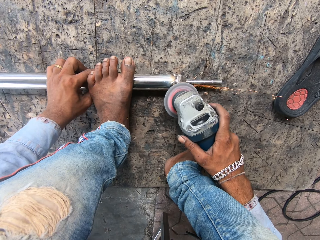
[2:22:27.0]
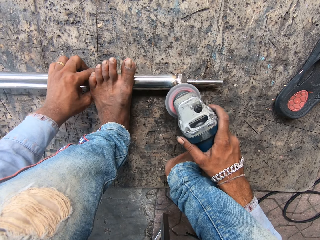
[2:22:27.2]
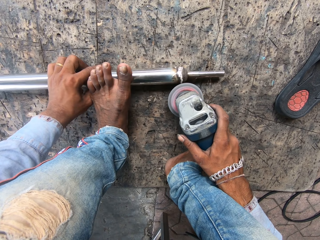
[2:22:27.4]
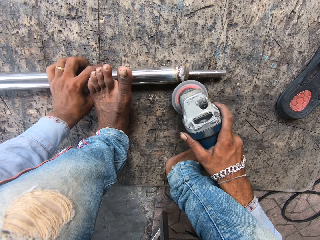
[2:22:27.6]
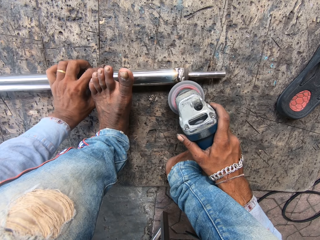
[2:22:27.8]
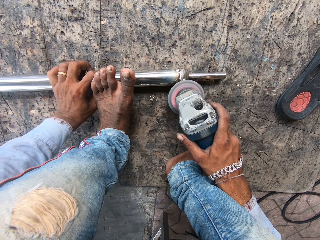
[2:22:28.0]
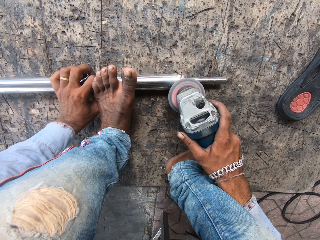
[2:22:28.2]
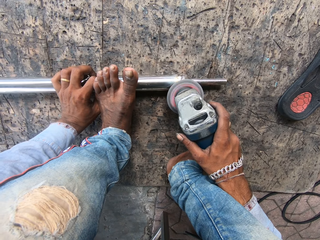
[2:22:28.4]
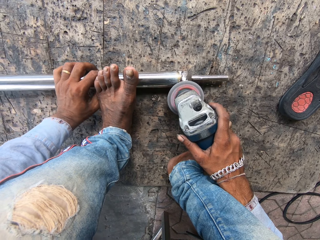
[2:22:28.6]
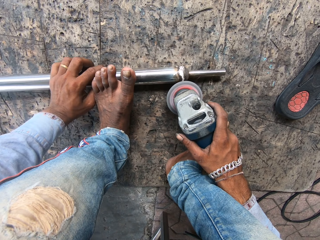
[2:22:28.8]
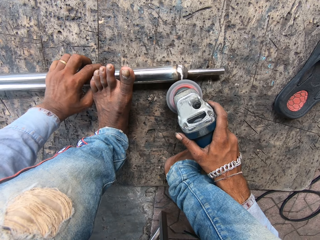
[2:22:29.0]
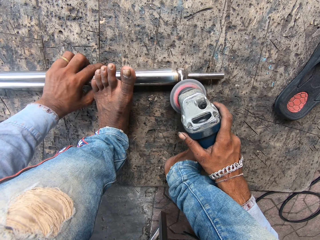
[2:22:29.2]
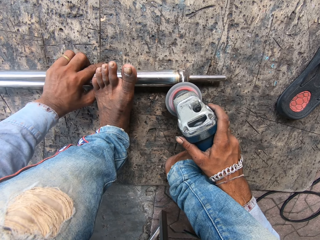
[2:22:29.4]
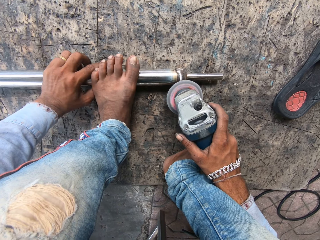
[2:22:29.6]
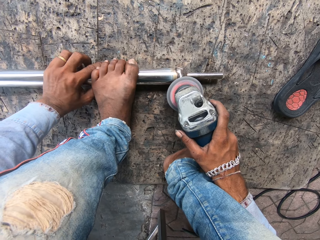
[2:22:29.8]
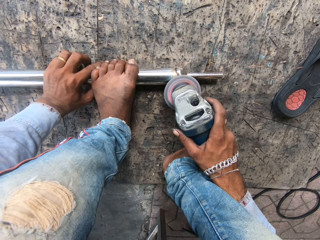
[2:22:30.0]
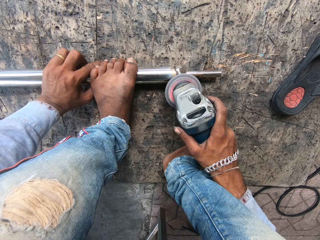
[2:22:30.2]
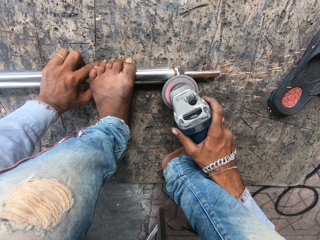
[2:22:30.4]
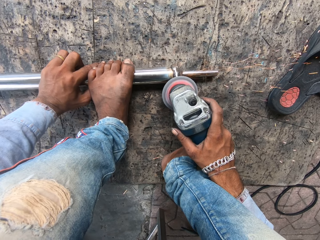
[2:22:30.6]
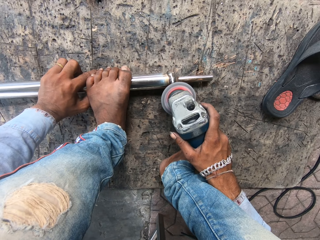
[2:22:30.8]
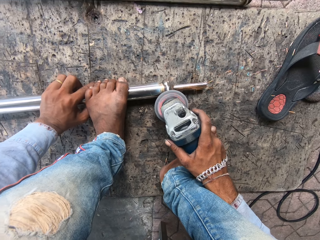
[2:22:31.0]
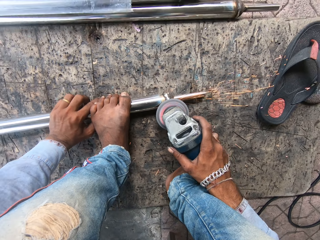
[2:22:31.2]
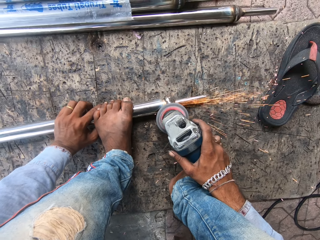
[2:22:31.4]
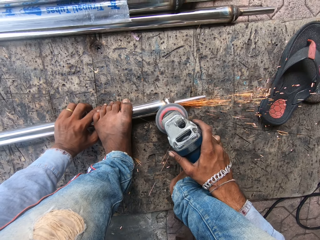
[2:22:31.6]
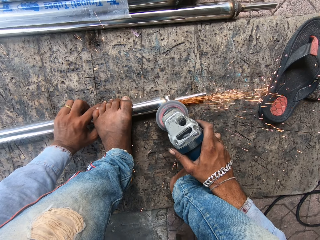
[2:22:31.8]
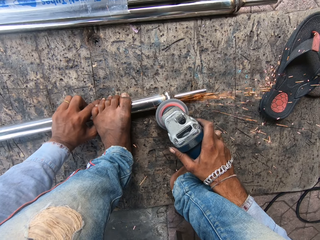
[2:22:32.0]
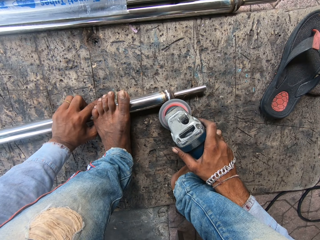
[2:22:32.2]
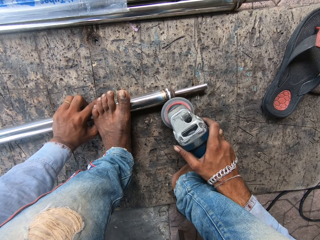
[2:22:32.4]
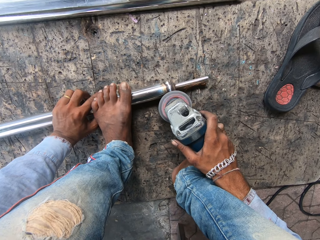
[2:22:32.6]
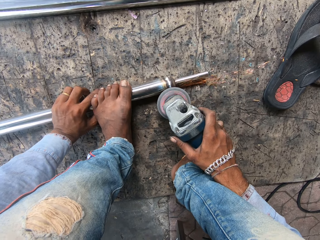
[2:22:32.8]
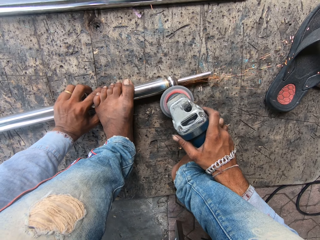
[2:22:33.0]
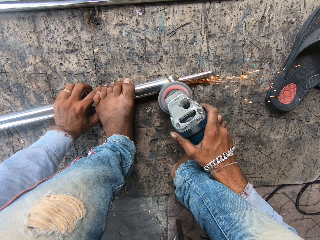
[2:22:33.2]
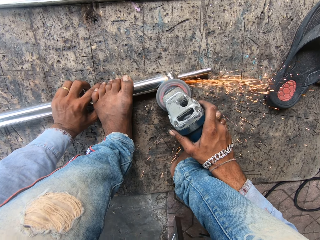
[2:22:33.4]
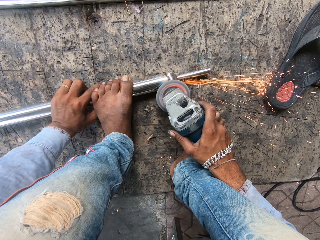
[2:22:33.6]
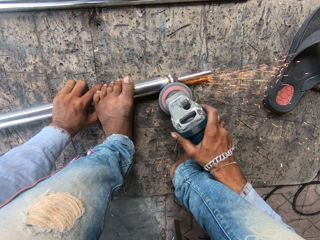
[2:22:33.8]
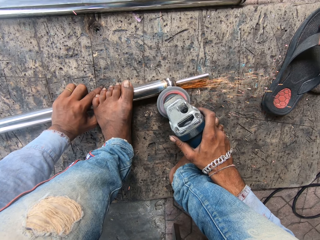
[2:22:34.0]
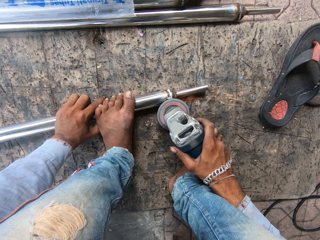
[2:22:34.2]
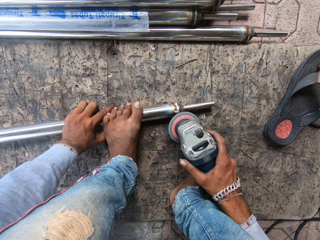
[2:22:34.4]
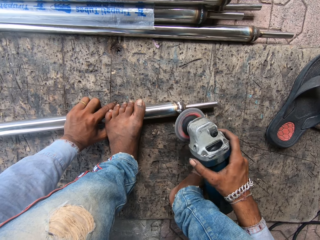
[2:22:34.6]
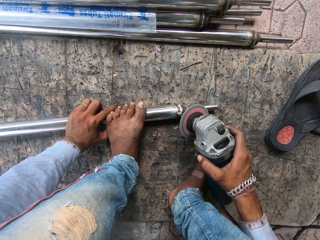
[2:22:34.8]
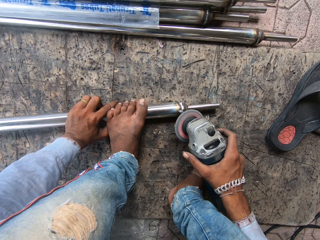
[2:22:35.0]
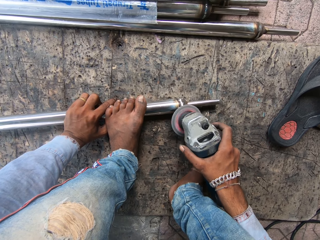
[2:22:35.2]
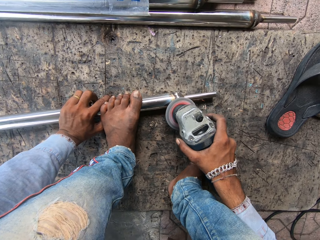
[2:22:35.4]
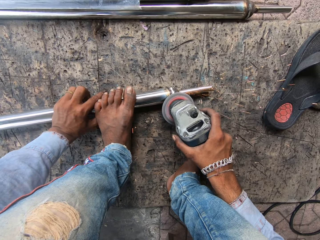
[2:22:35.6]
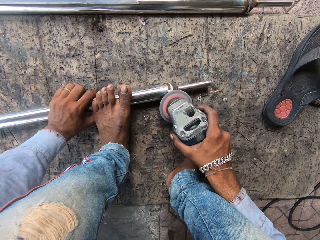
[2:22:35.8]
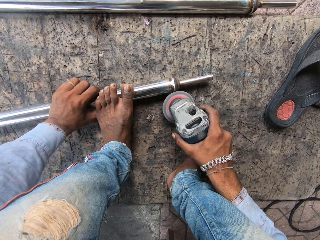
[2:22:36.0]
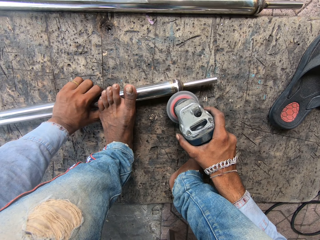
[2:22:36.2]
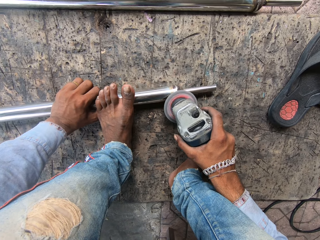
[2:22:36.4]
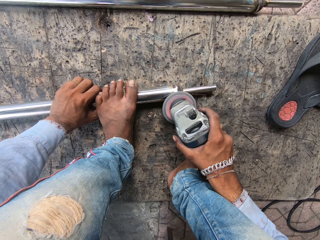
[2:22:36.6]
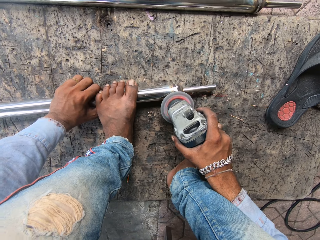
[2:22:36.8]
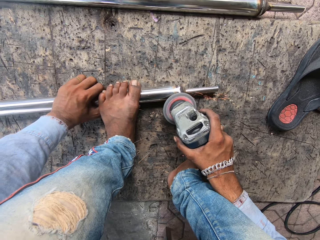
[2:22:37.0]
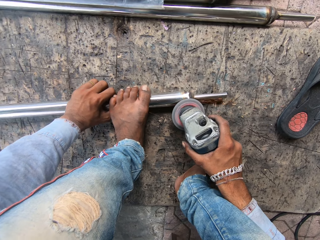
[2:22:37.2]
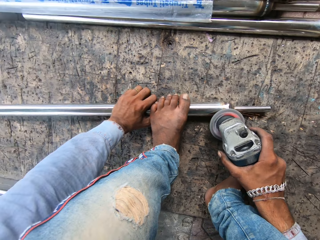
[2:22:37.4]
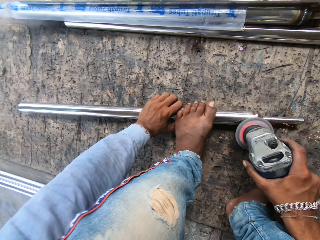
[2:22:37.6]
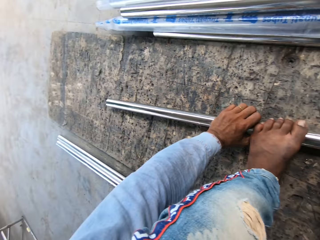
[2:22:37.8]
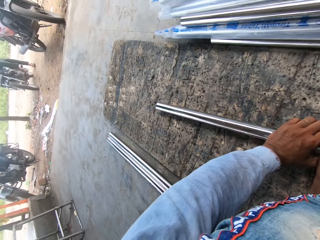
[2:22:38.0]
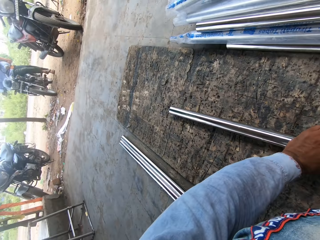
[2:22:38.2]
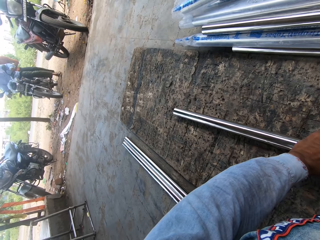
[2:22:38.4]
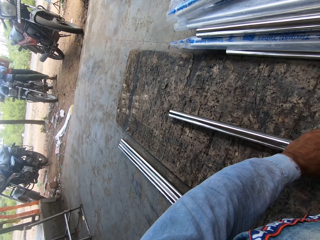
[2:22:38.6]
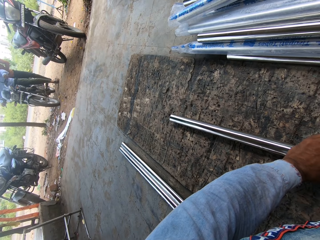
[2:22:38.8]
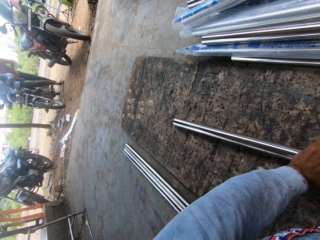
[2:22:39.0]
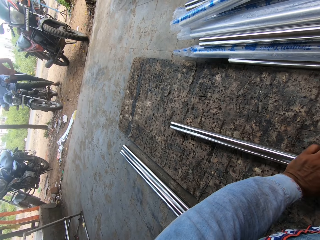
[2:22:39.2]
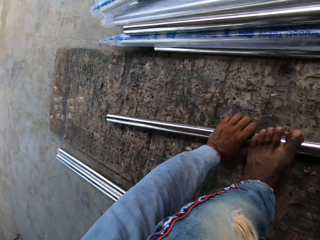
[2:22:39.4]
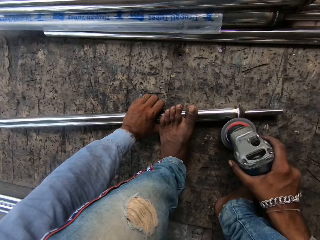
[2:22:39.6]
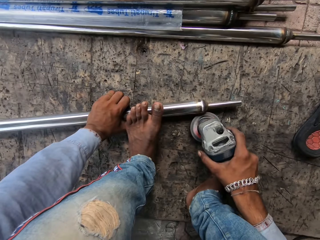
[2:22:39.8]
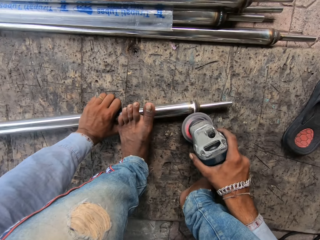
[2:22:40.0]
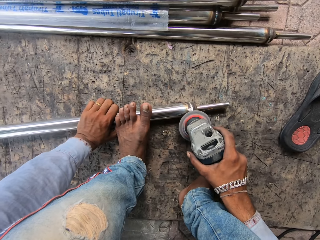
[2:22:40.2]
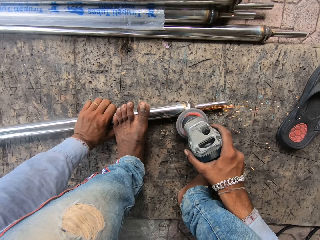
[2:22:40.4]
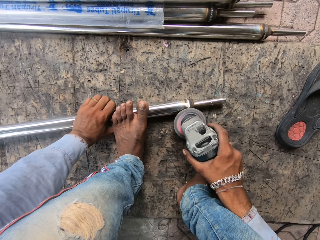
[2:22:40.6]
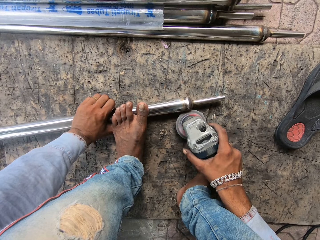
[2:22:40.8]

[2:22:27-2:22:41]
The camera wearer grinds the metal. They turn the metal.

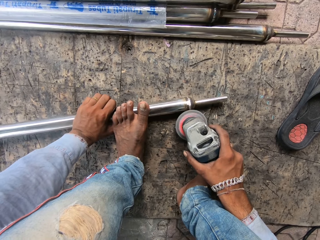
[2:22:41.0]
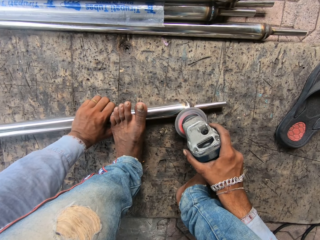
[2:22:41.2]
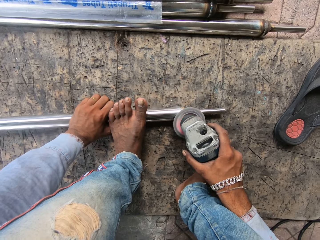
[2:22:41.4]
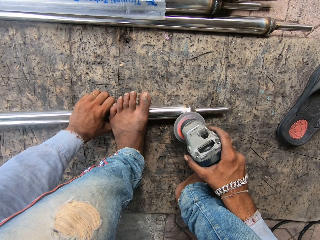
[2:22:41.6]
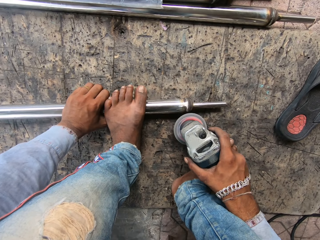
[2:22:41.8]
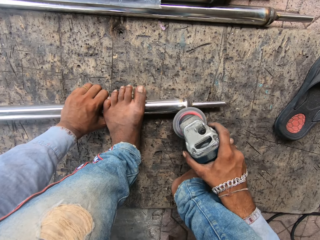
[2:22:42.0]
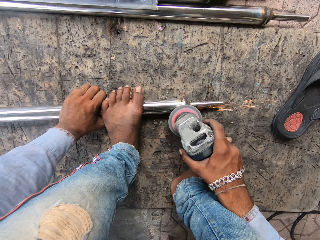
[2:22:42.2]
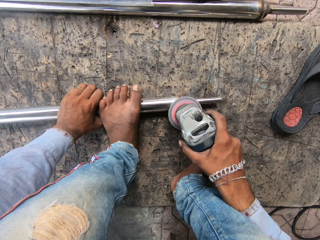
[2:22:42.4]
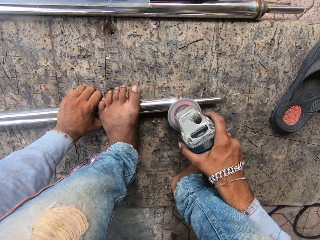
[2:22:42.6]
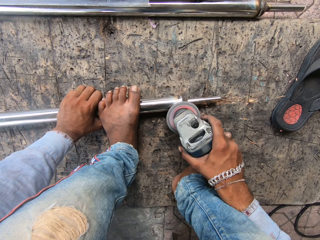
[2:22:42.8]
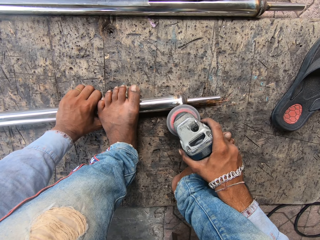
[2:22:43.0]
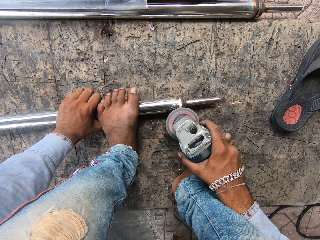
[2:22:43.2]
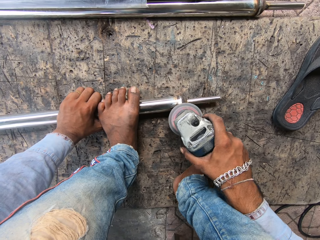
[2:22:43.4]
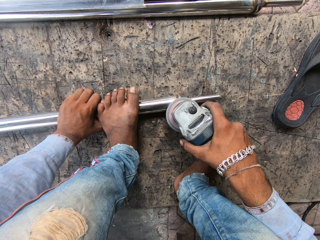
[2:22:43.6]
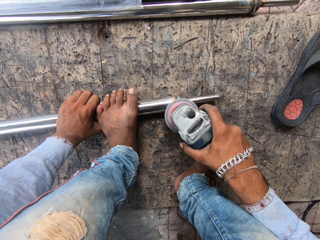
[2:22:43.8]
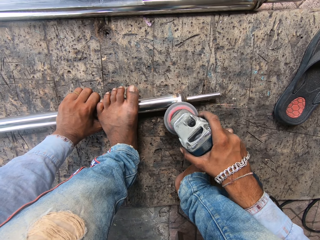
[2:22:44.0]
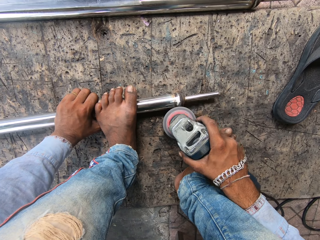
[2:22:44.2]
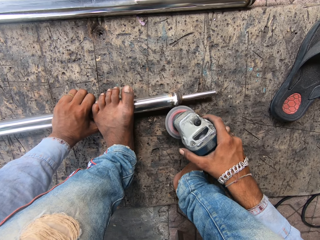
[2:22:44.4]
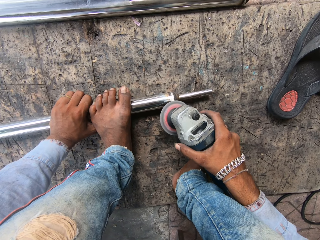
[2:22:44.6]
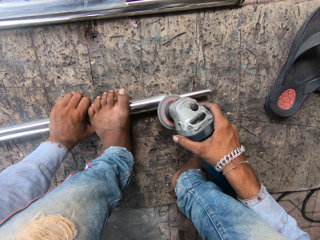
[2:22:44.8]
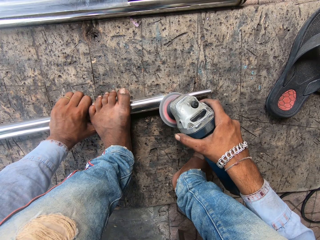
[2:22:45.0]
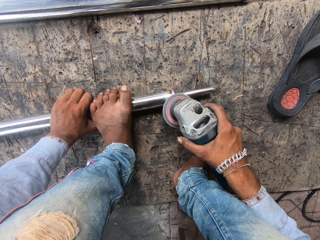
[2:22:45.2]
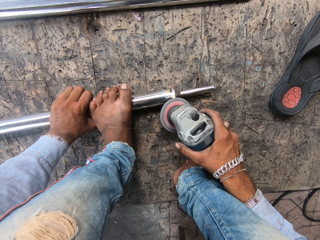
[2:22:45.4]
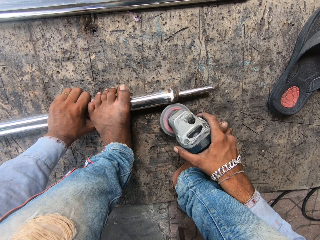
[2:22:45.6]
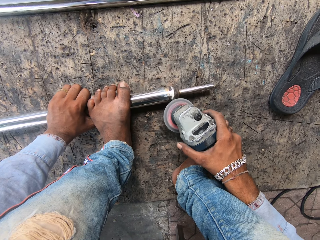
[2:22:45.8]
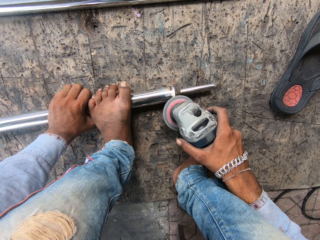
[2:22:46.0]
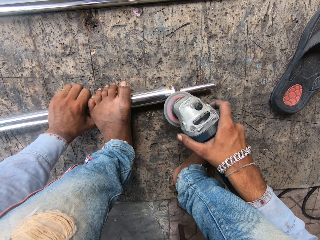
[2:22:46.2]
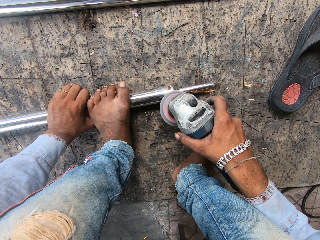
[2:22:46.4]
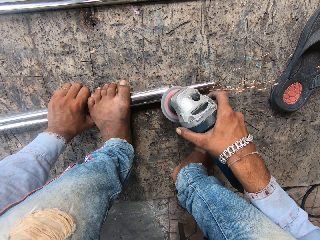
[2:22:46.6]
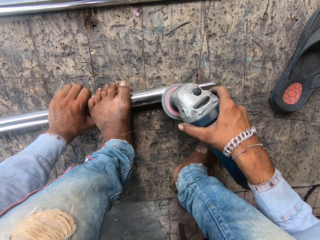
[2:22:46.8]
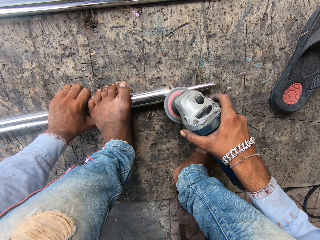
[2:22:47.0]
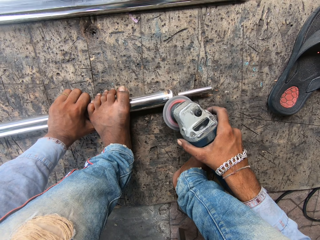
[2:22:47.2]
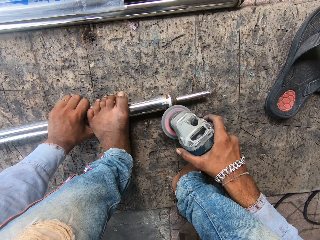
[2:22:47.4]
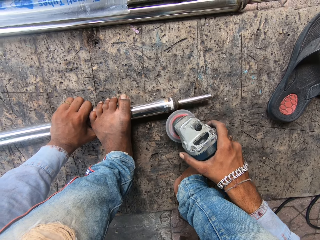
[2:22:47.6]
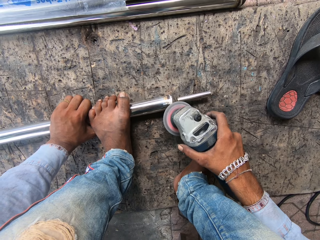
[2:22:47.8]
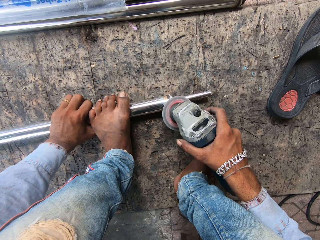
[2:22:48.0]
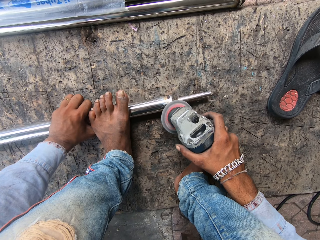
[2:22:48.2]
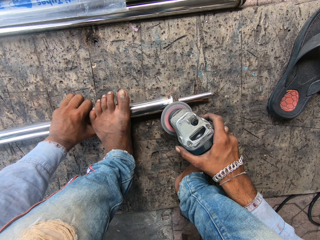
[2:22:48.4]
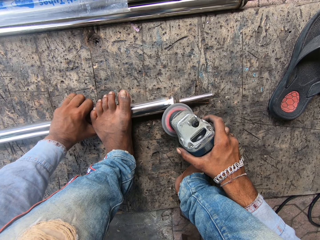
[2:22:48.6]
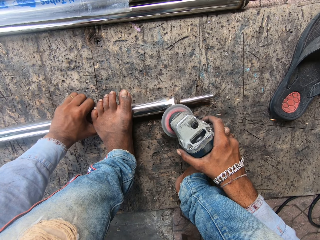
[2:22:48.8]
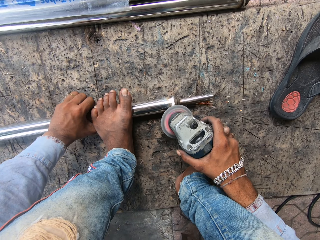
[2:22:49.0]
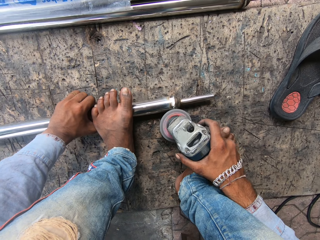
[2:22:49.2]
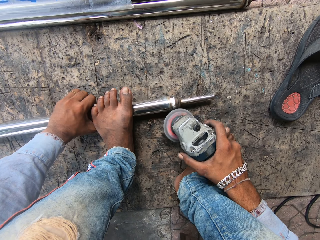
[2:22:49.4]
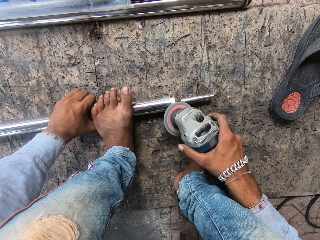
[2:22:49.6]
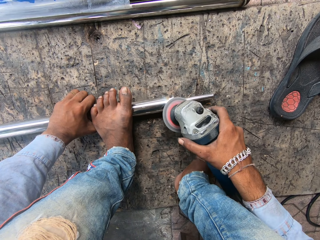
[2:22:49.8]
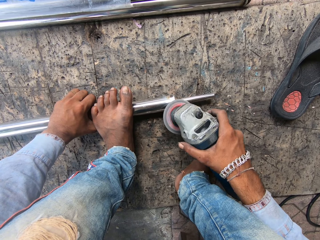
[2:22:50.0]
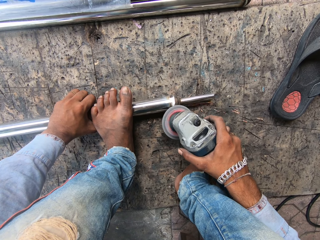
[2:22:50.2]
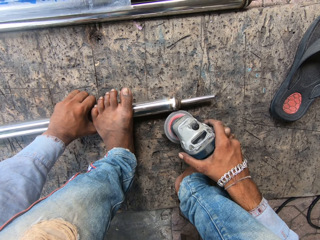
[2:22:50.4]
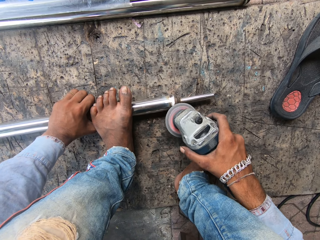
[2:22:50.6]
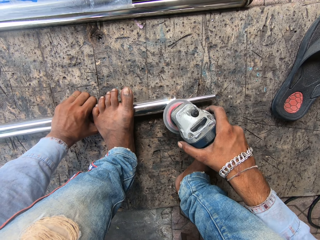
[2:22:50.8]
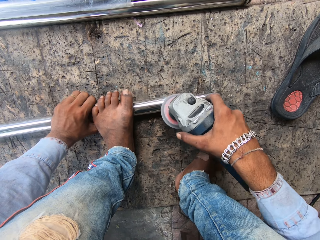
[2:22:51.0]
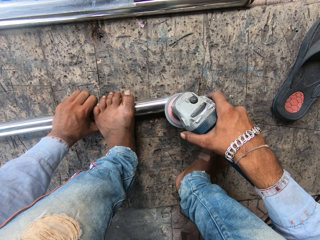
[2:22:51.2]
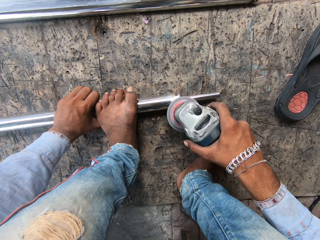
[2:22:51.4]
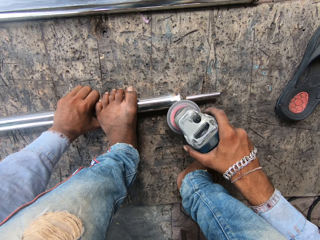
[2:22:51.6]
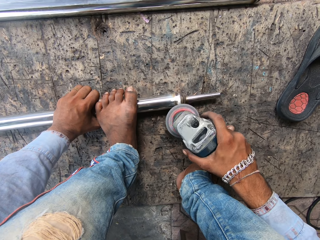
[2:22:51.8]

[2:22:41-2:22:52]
The camera wearer grinds the metal.
